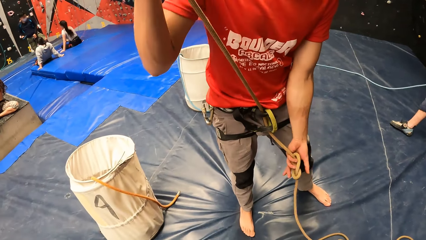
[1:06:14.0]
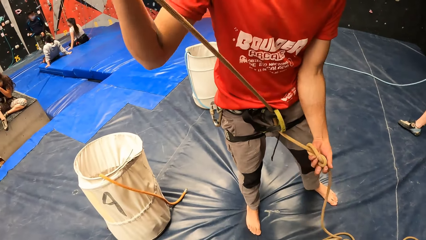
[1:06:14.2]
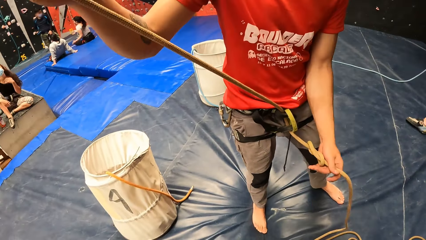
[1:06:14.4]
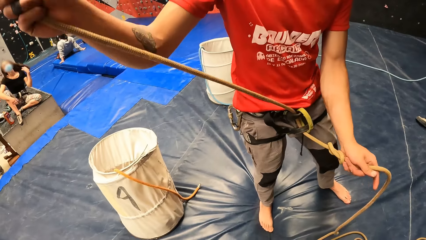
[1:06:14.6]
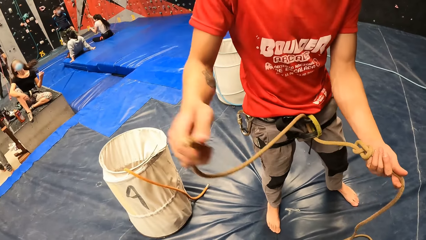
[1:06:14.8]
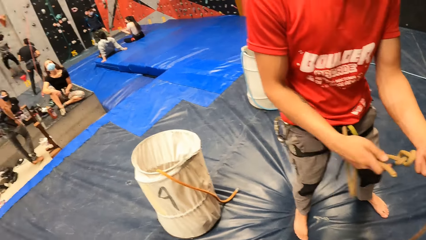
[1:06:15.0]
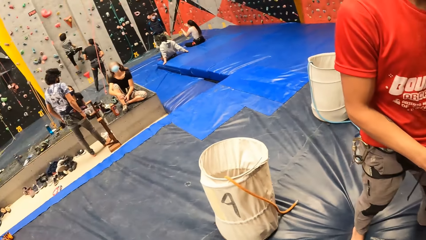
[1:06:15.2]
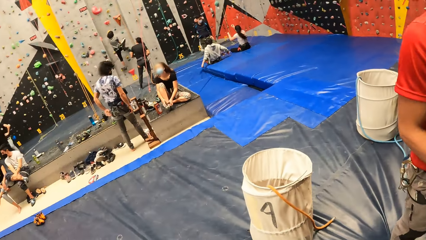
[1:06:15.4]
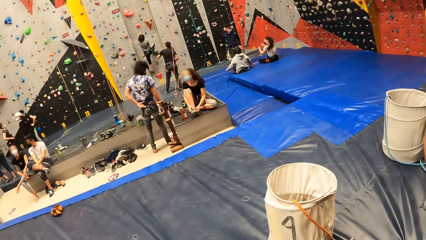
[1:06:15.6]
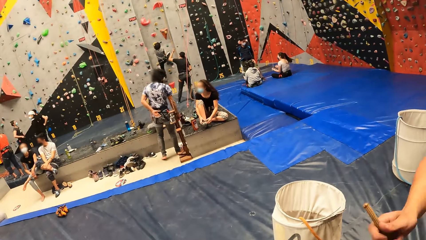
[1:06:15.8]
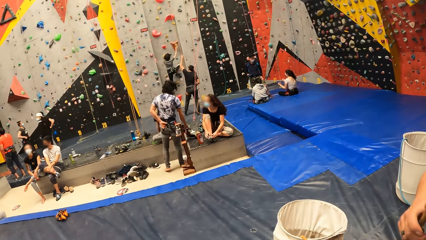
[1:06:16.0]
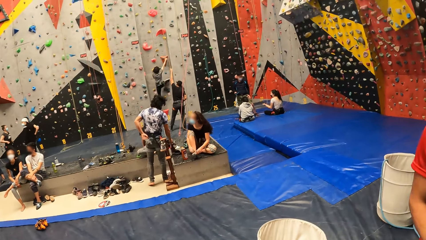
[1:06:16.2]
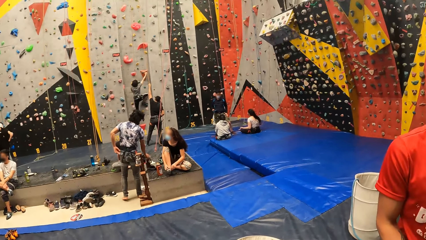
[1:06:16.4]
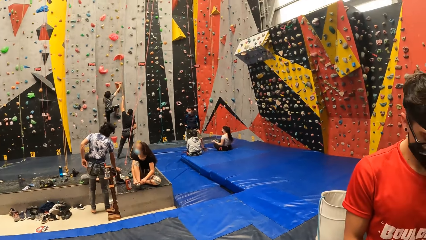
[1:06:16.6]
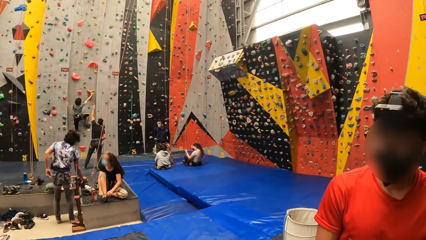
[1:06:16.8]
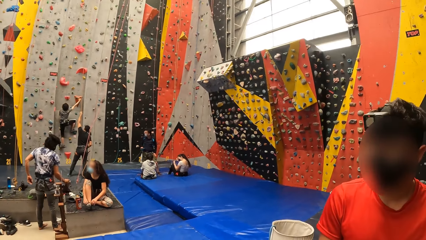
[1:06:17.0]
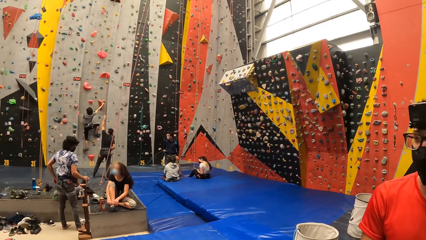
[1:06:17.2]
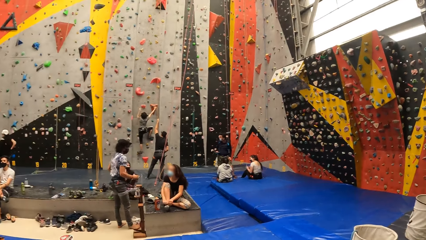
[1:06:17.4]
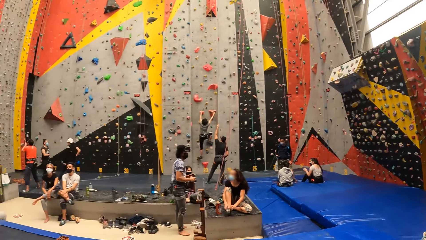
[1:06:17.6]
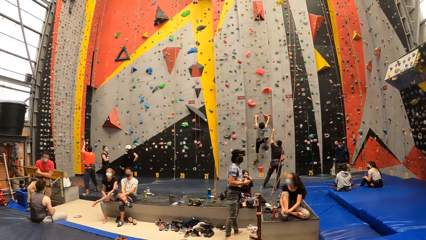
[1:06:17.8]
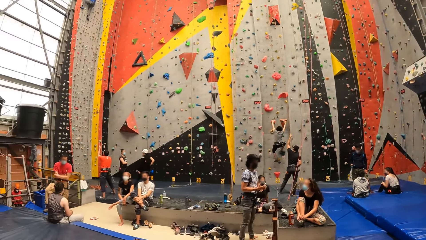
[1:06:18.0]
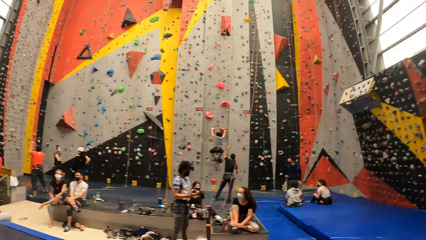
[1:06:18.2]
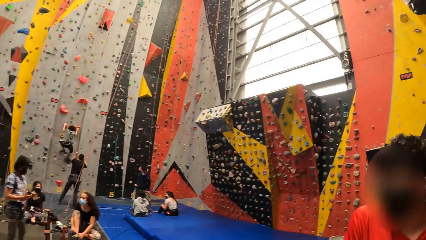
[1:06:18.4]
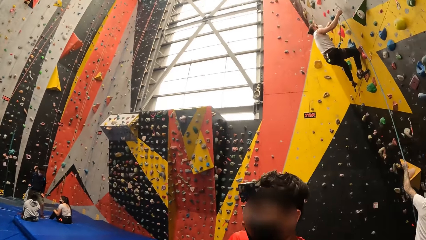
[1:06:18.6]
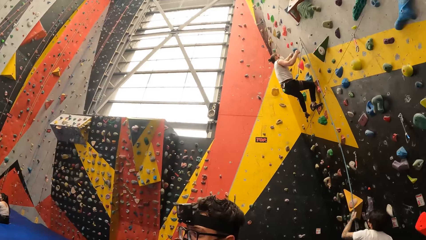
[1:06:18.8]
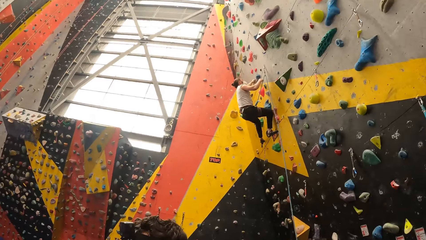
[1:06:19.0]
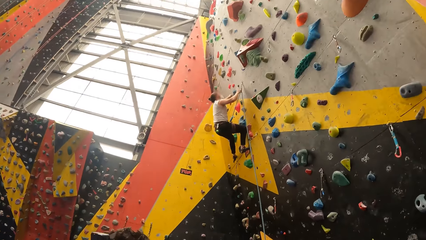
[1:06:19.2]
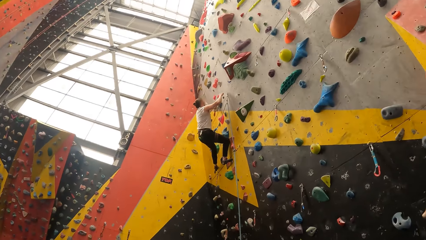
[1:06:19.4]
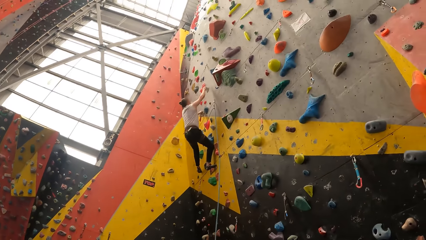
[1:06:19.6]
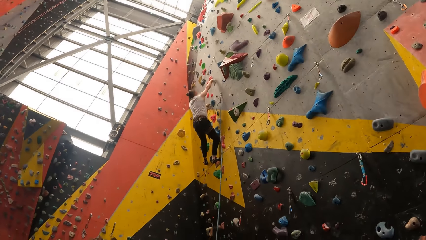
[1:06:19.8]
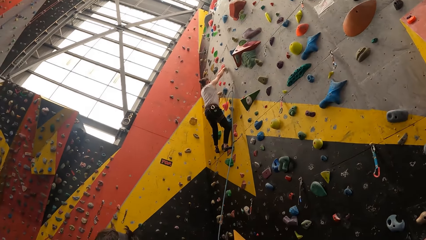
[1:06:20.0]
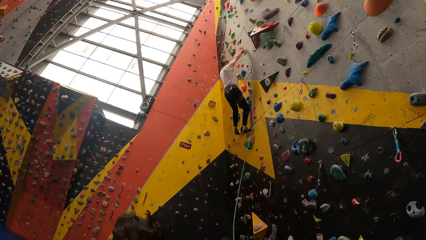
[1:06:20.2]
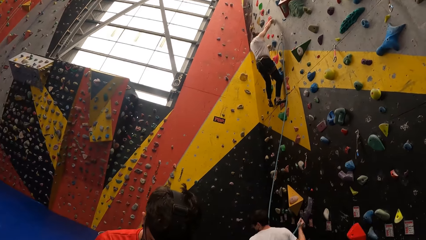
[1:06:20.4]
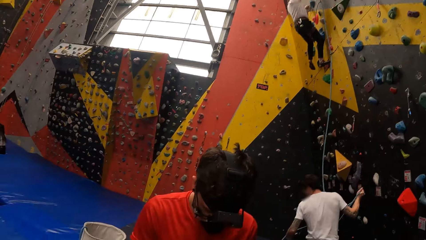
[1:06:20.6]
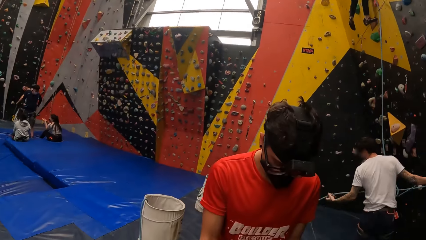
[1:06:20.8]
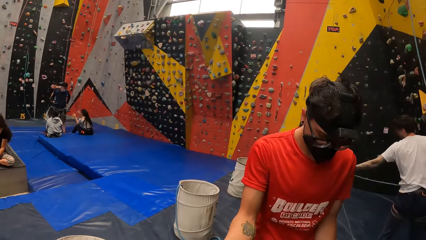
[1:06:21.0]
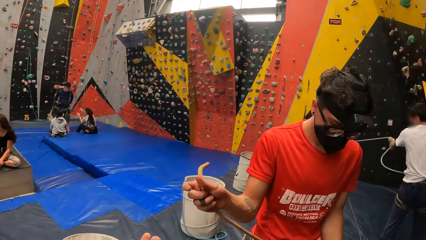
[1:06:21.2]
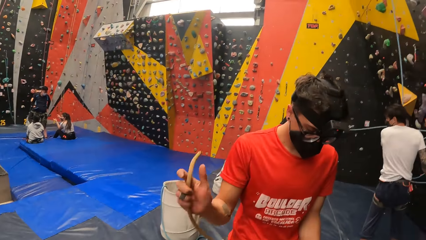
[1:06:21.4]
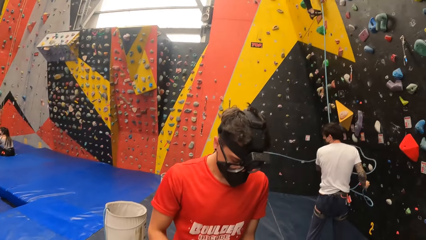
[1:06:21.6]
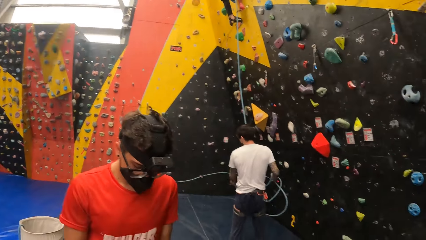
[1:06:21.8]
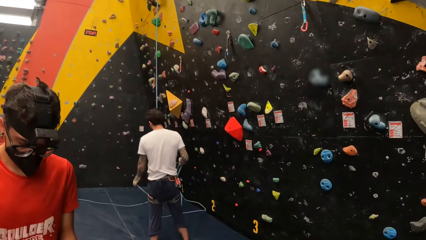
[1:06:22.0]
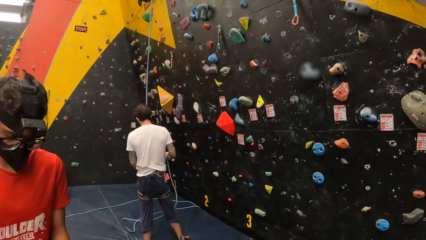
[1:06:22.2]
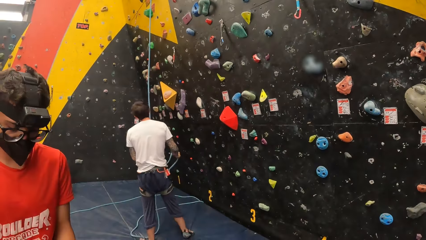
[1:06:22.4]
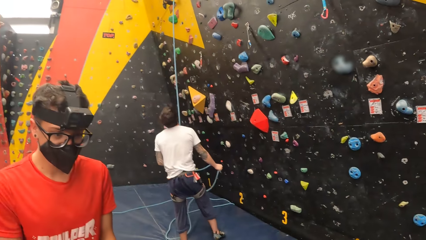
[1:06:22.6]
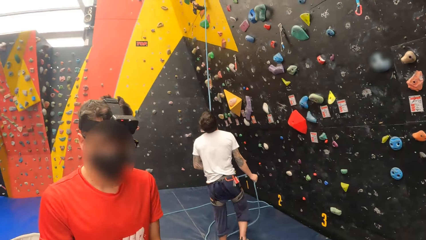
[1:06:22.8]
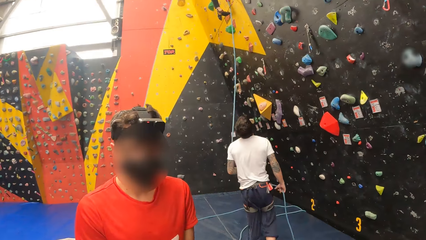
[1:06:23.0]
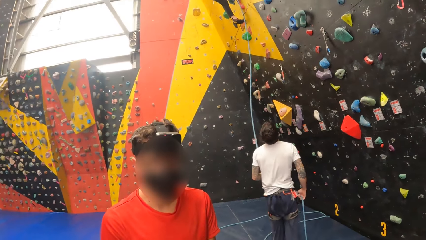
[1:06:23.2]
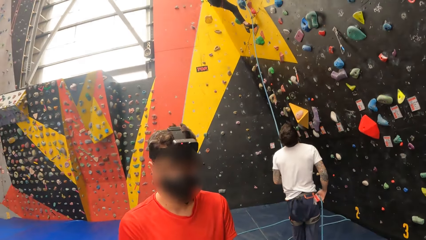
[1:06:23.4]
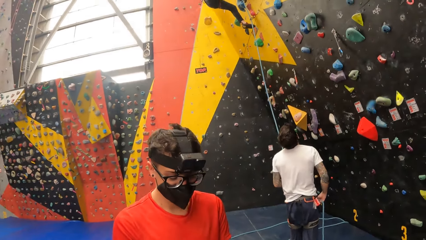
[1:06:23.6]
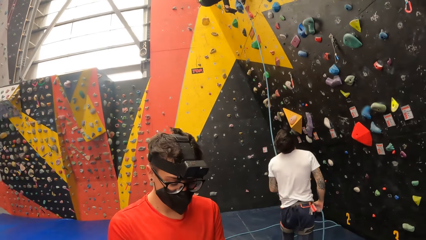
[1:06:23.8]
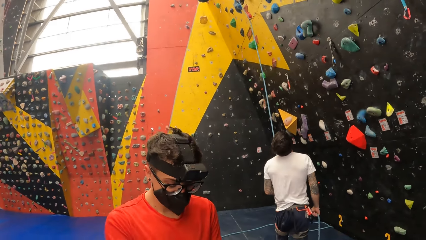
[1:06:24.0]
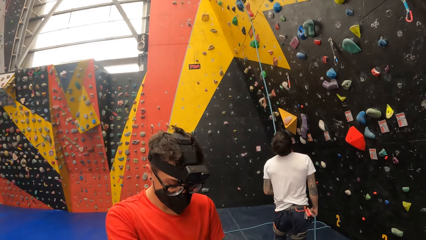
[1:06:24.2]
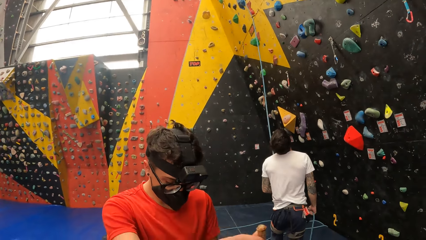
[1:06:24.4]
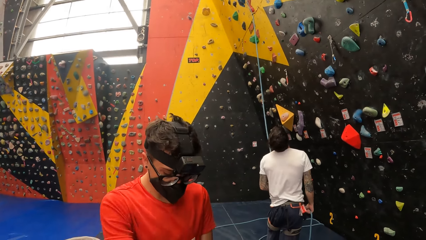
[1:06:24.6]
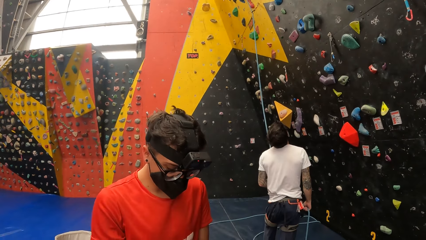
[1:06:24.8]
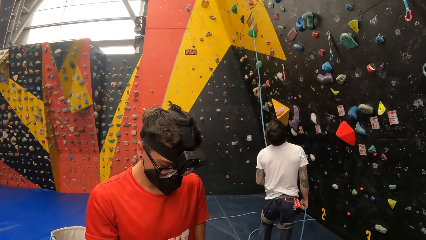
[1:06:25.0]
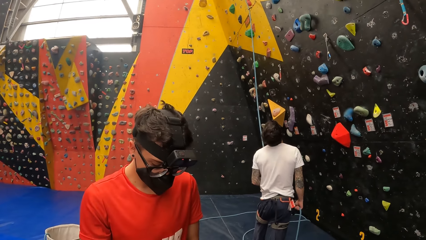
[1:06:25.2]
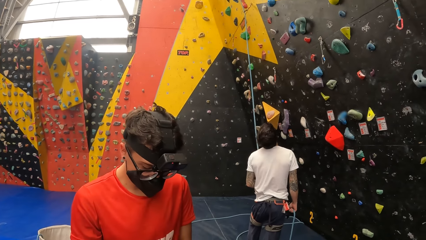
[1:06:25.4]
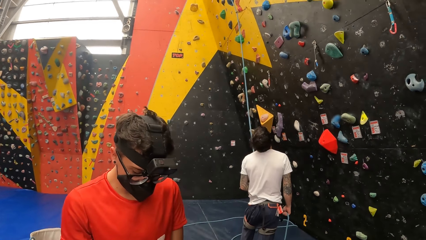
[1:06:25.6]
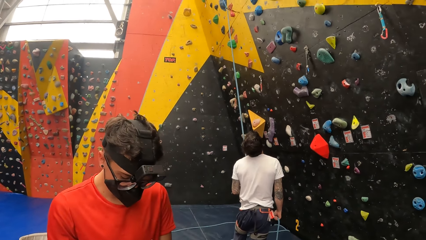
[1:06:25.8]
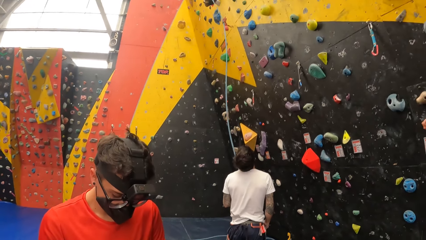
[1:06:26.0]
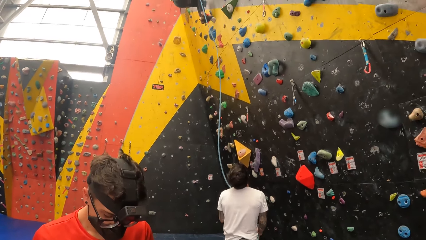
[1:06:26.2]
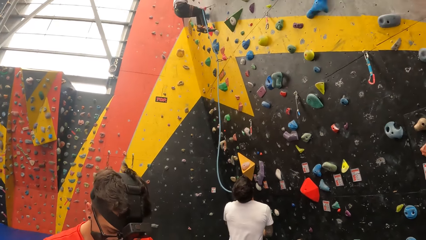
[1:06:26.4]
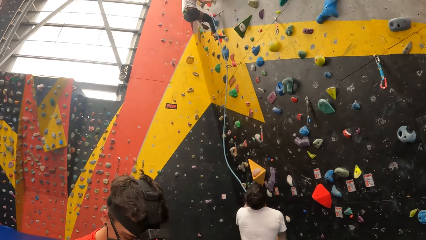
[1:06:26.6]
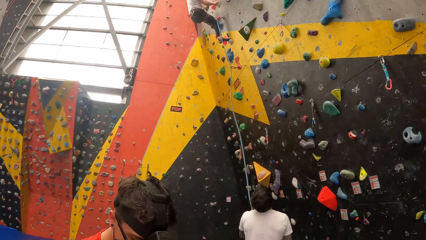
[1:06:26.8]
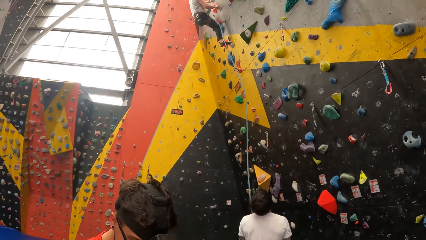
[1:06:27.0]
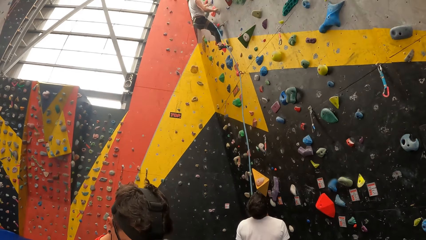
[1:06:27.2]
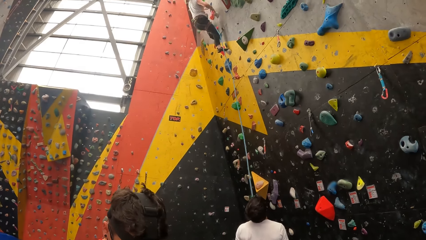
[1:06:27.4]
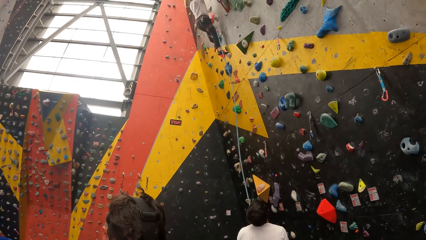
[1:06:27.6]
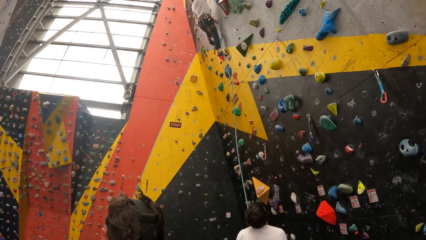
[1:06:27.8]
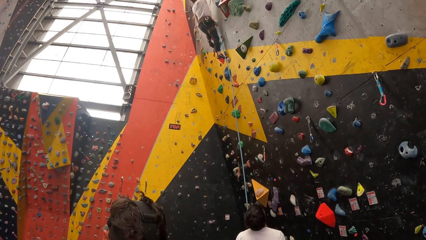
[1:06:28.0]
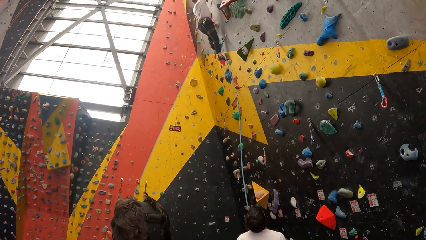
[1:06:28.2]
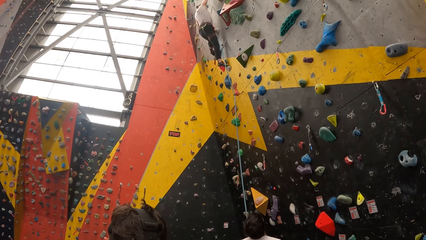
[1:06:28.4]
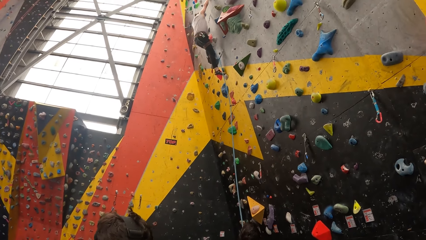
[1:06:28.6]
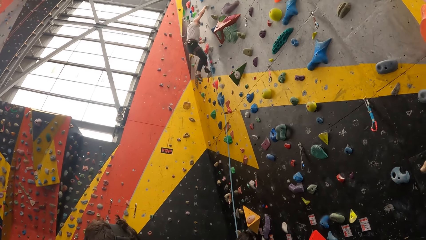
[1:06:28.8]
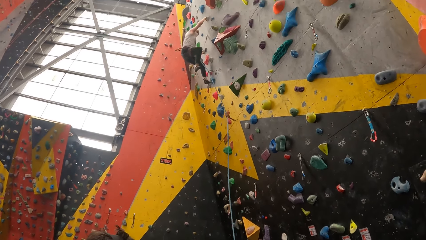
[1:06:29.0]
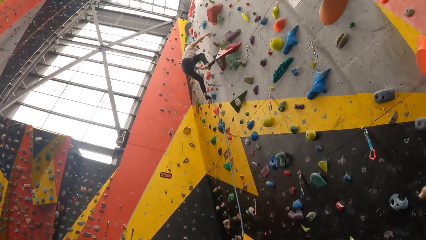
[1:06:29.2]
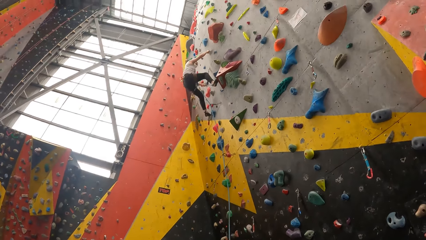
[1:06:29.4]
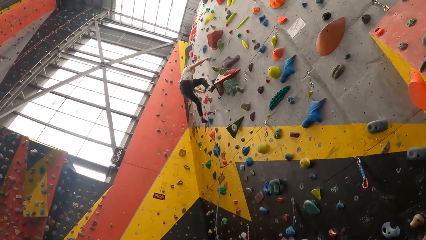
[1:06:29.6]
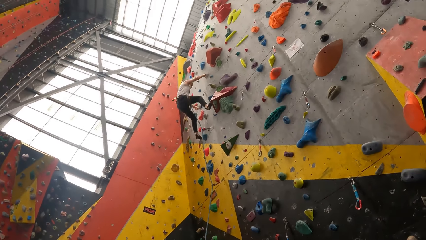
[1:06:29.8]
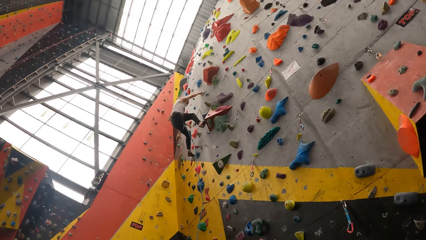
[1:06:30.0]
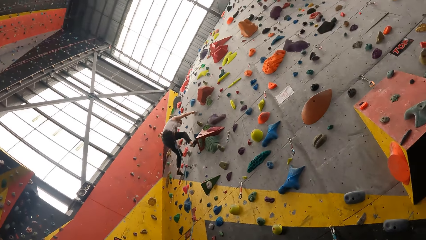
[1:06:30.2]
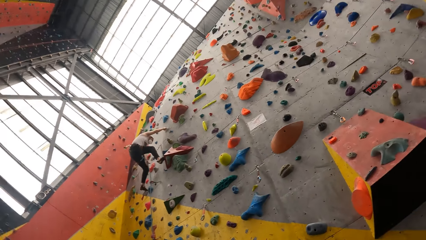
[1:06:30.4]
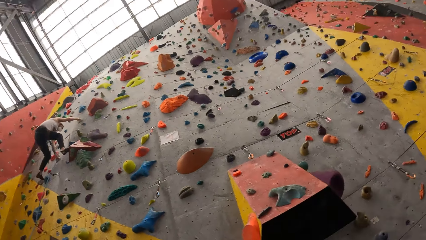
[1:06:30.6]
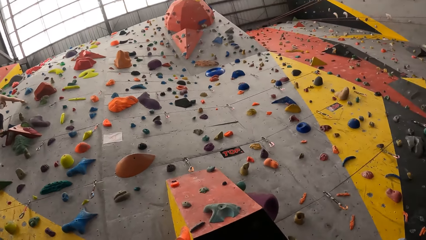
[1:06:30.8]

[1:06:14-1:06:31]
The camera wearer looks around the climbing wall game. They interact with a person.
